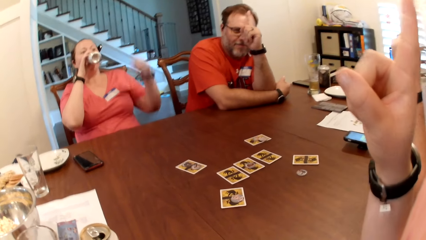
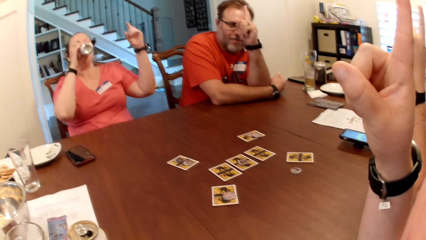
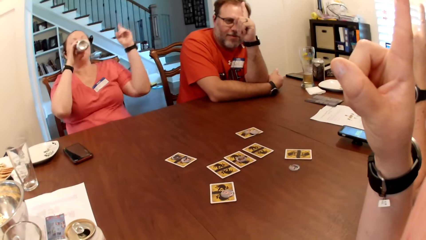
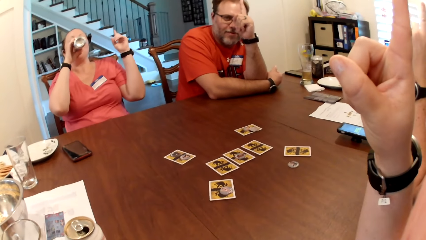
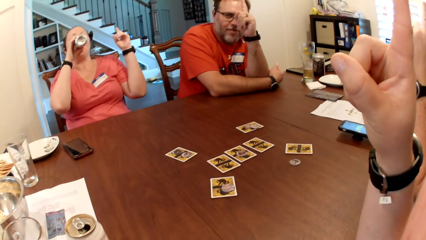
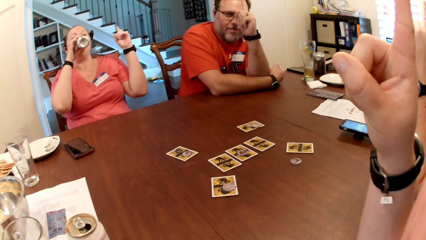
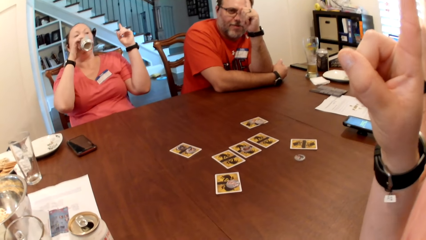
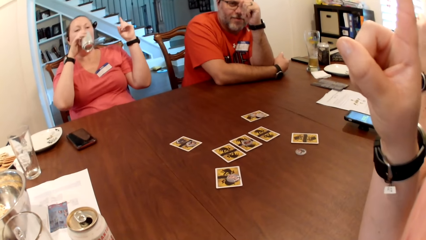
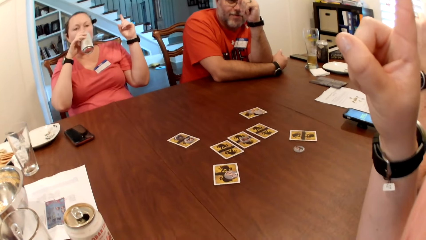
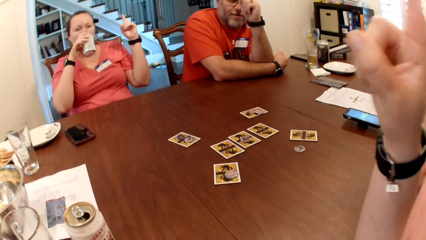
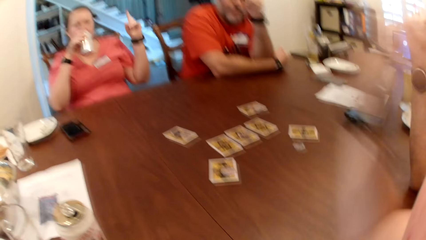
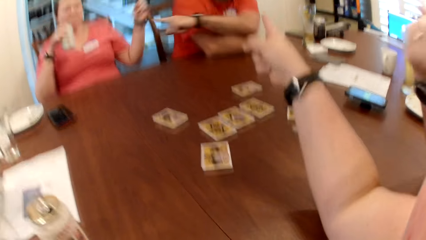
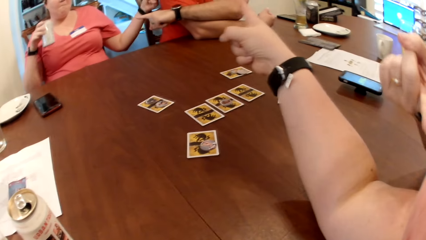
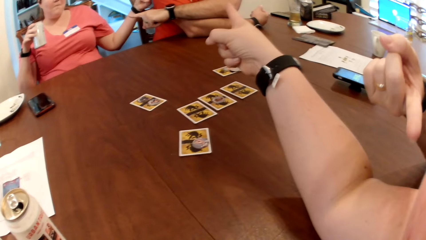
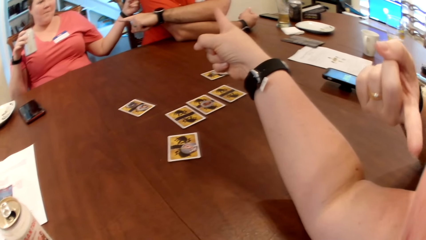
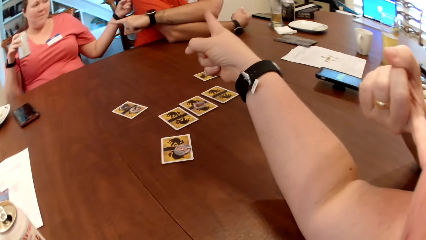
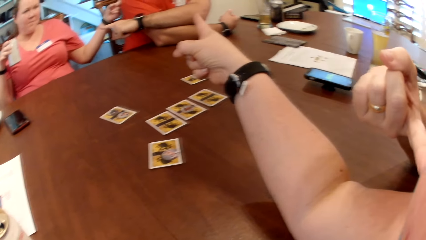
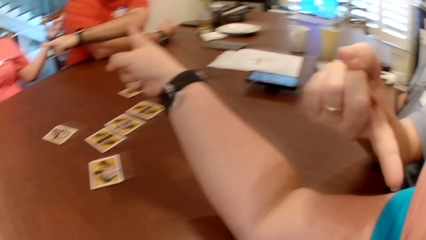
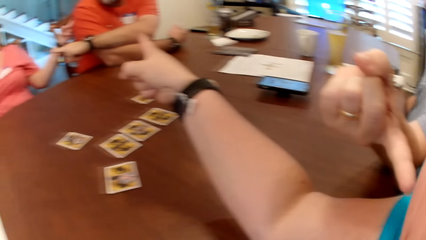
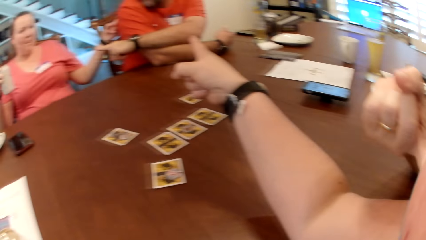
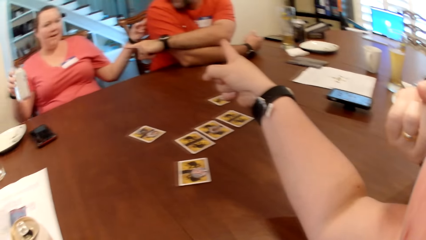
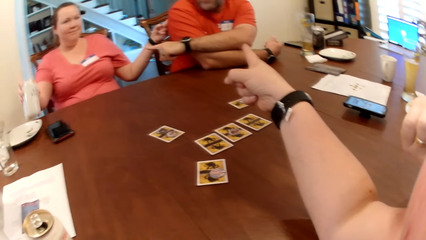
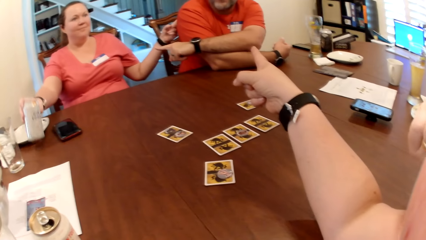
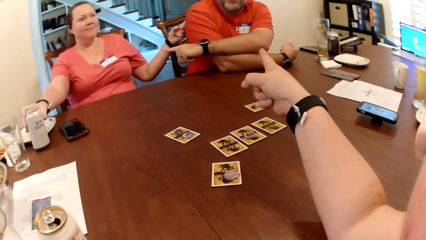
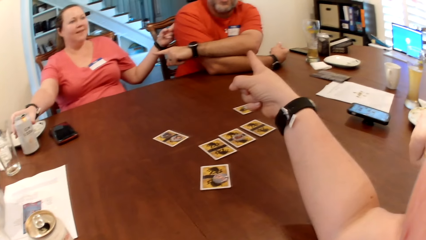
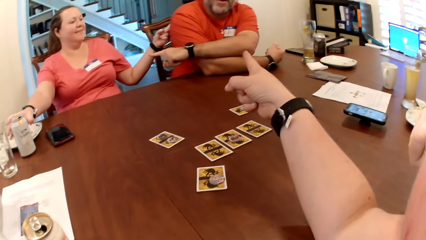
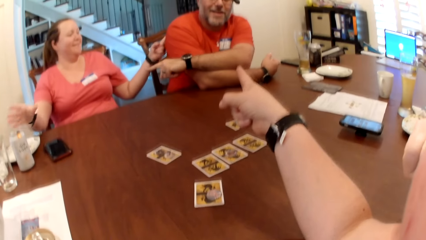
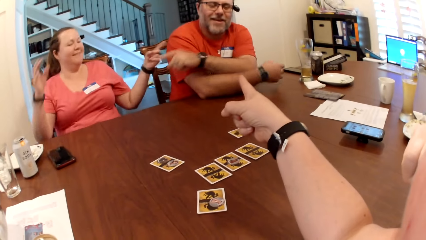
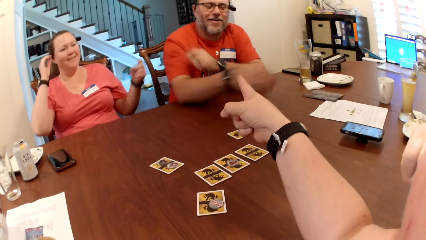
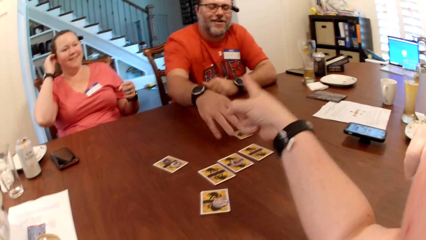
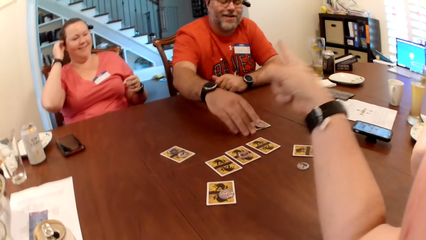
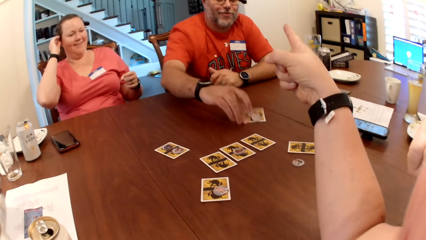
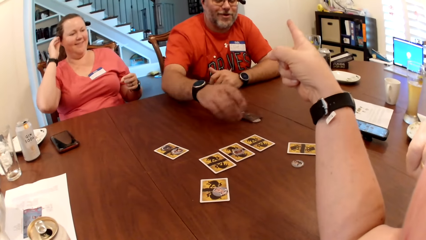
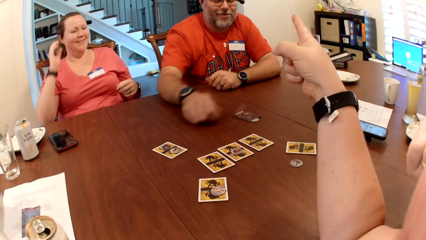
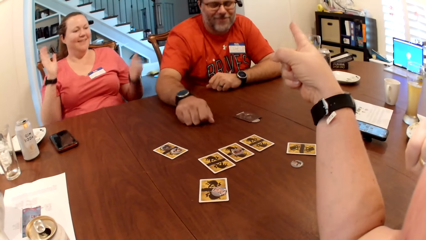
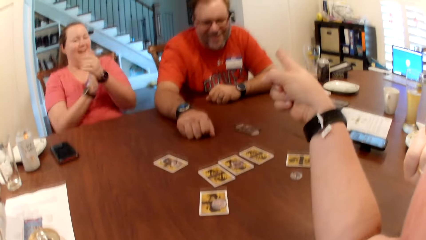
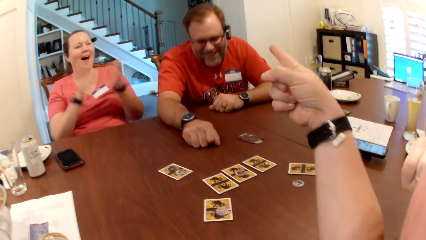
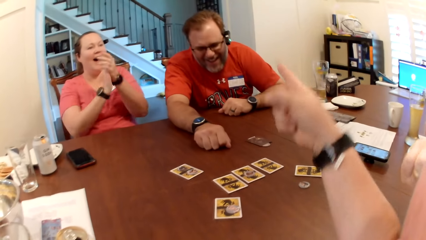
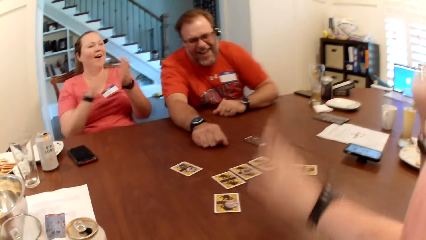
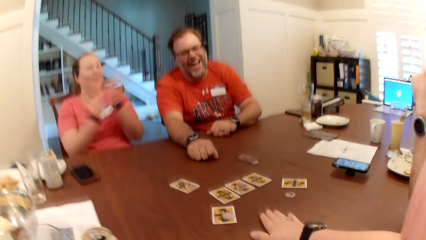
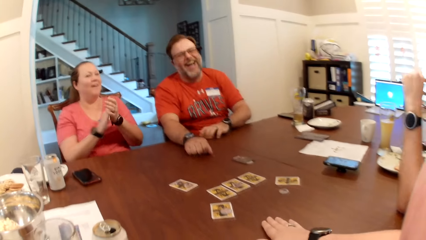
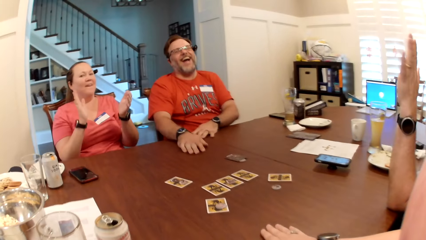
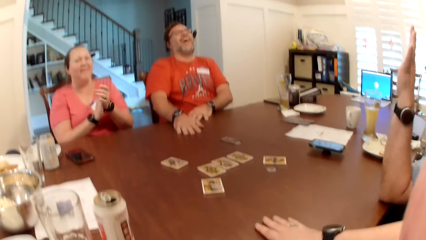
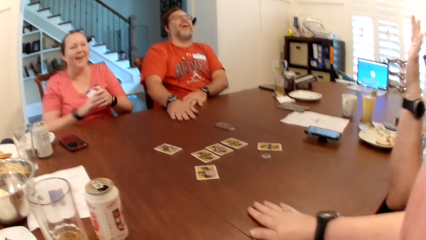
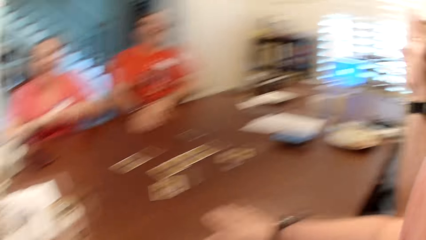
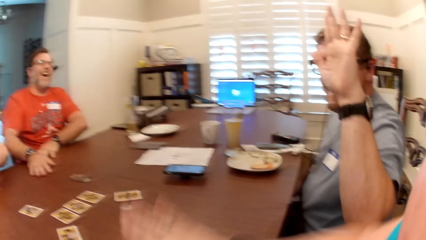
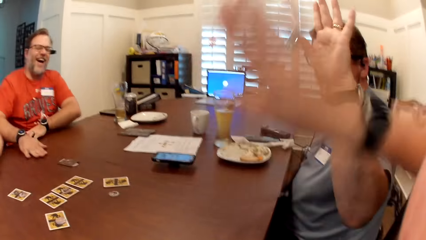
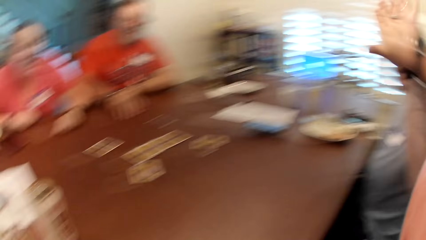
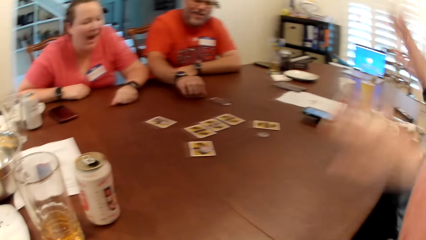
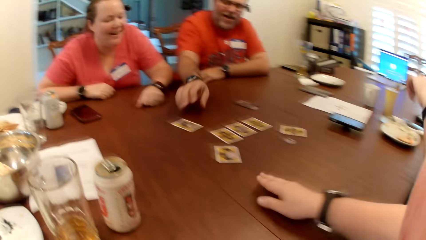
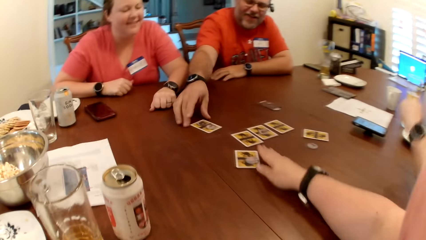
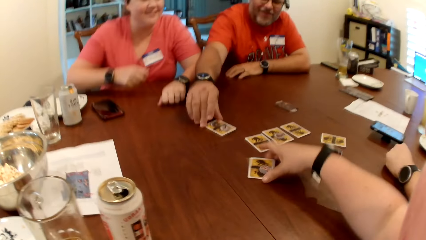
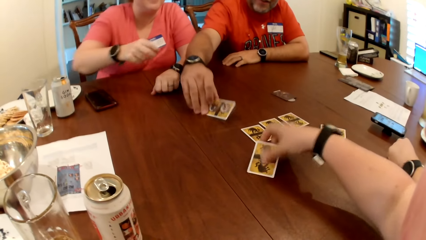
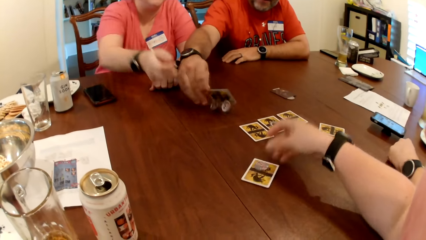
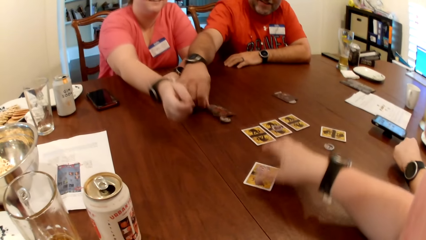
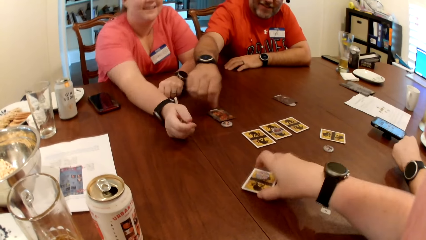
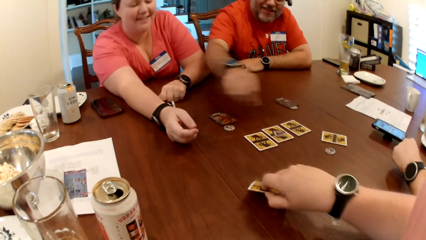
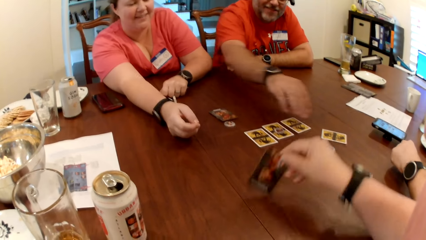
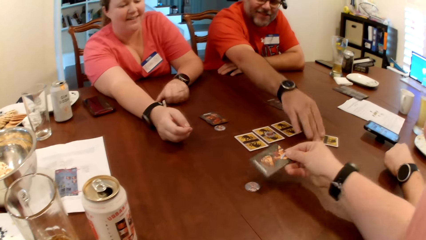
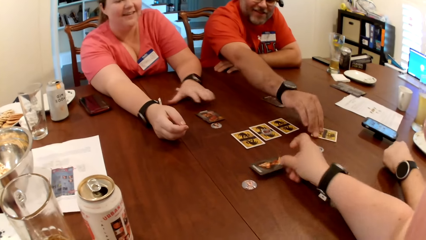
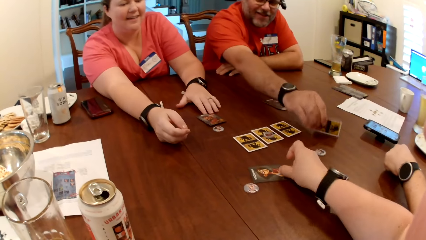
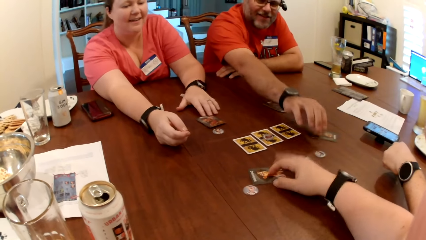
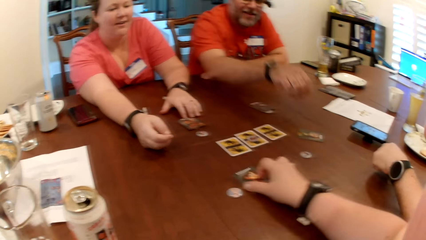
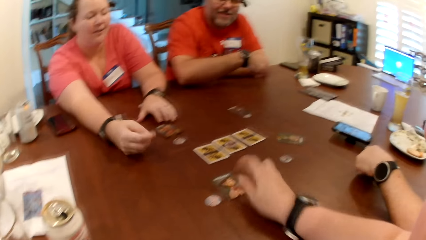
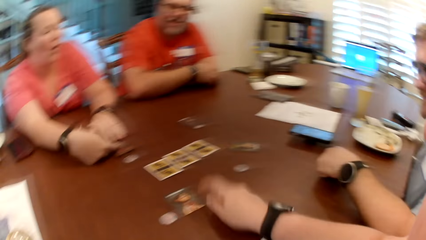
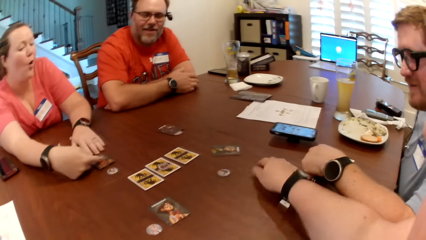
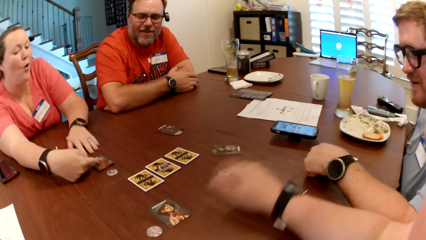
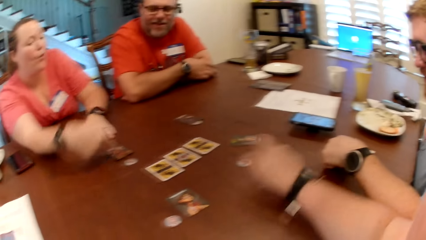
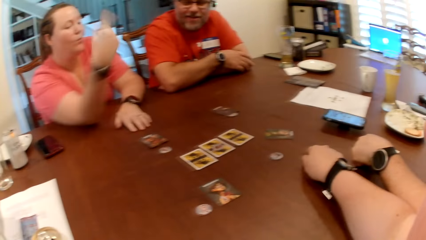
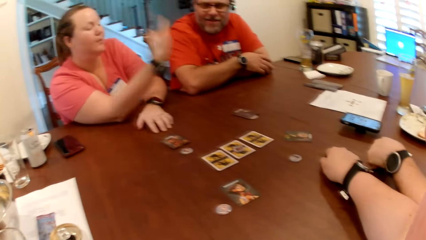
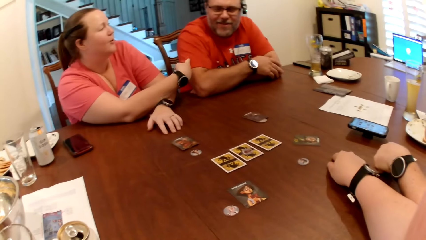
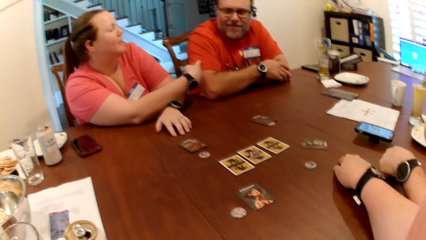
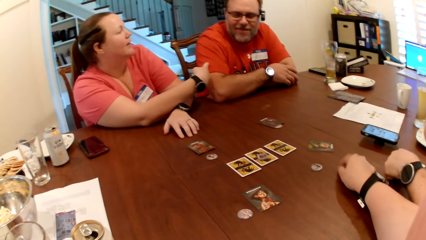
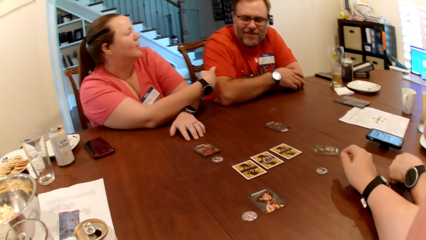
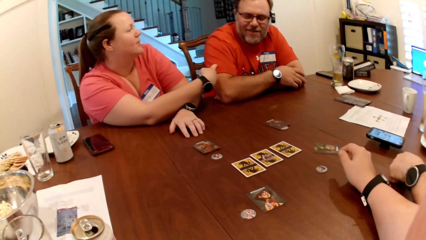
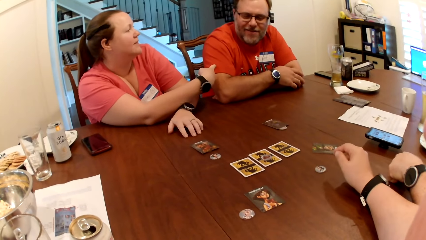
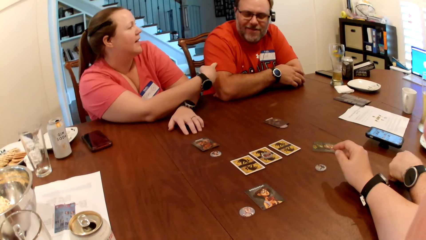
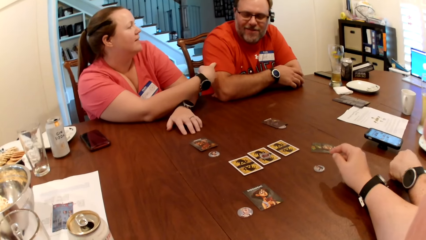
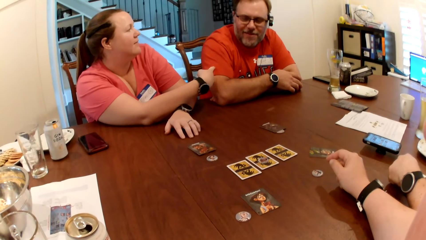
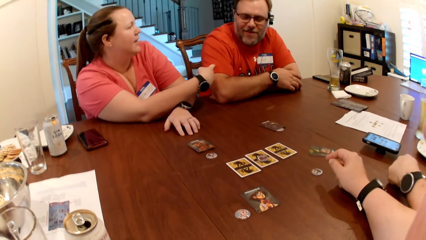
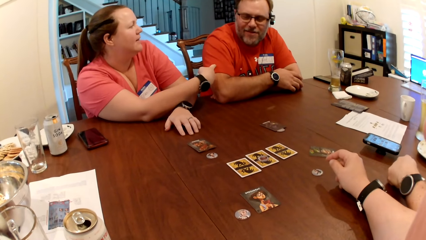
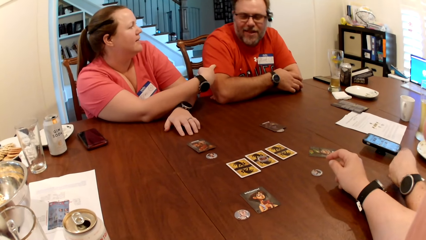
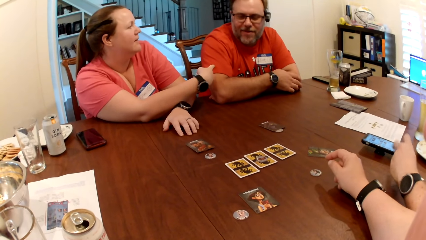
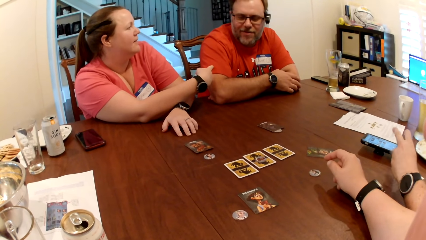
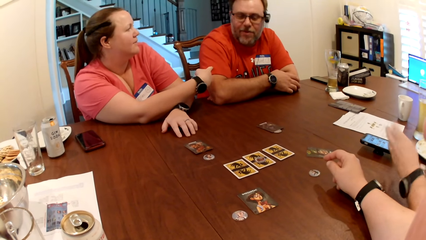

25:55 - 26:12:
The woman drinks from the can with her left hand. A man raises his left index finger. Another man raises his left index finger. The camera wearer raises her right index finger. The woman raises her left index finger. The first man points his left index finger at the woman. The woman points her left index finger at the first man. The other man points his left index finger at the camera wearer. The camera wearer points her right index finger at the first man. The woman drops the canned drink on the table with her left hand. The first man flips the card on the table with his right hand. The woman claps her hands. The camera wearer hits palms with the other man. She flips the card on the table with her right hand. The first man flips the card on the table with his right hand. The woman adjusts the card on the table with her left hand. She points her left index finger at the first man.
